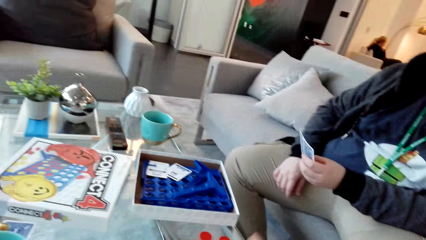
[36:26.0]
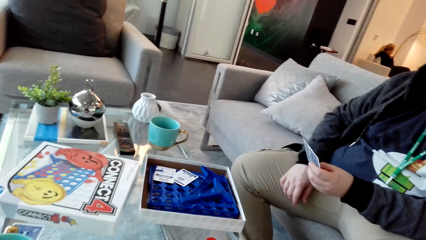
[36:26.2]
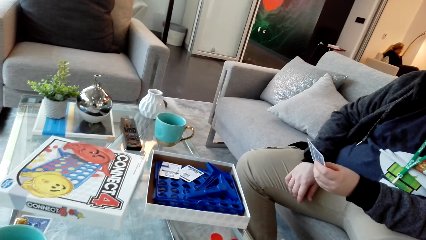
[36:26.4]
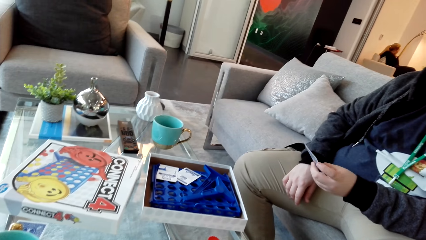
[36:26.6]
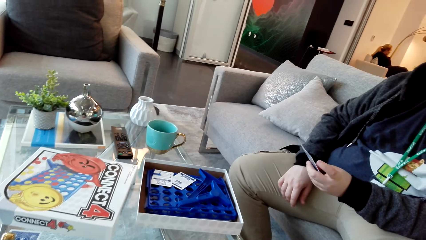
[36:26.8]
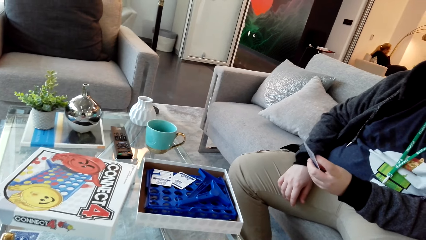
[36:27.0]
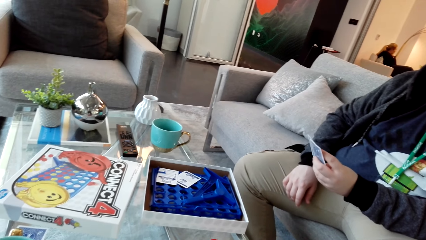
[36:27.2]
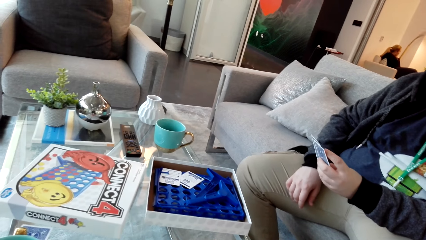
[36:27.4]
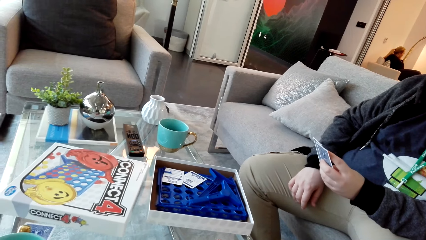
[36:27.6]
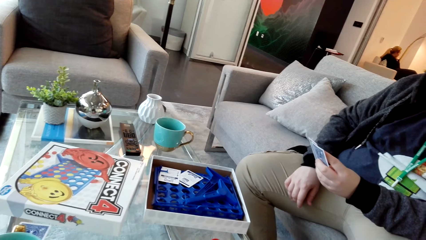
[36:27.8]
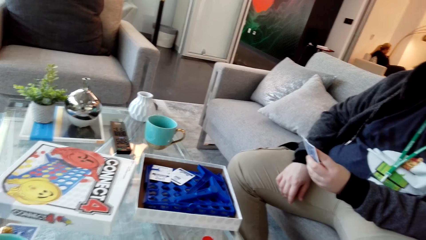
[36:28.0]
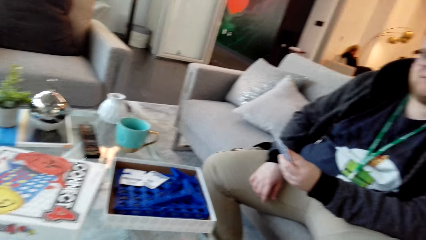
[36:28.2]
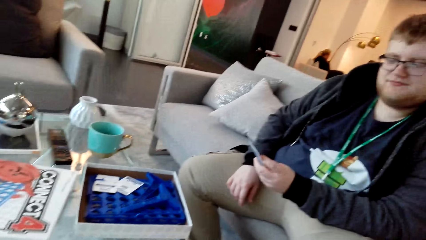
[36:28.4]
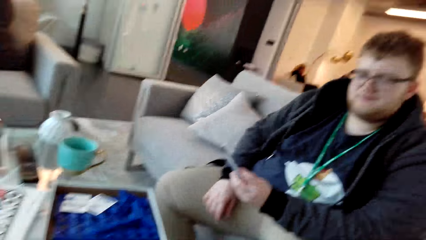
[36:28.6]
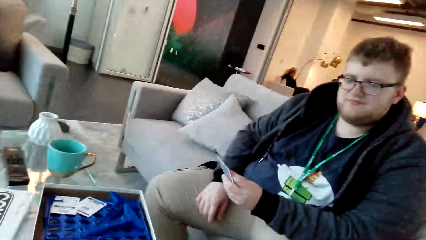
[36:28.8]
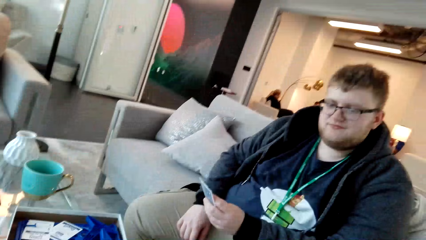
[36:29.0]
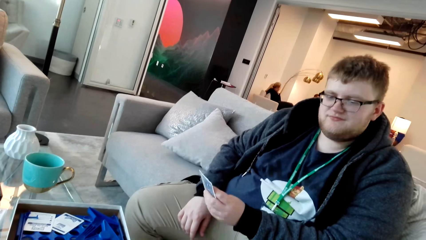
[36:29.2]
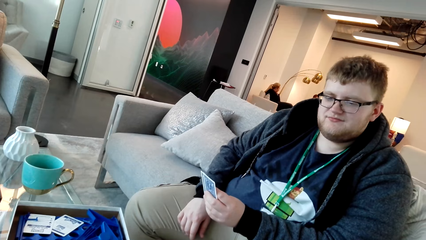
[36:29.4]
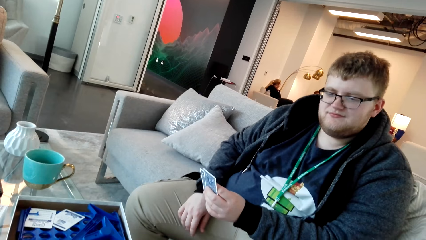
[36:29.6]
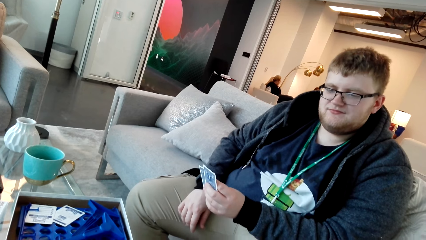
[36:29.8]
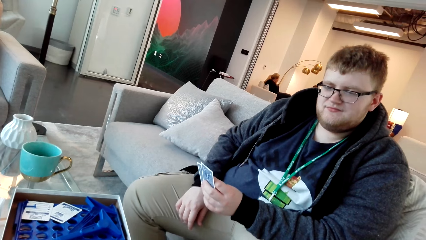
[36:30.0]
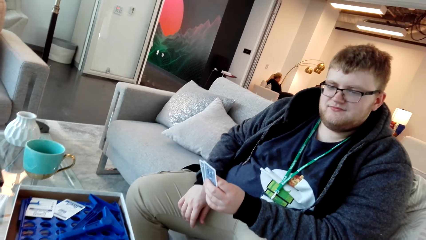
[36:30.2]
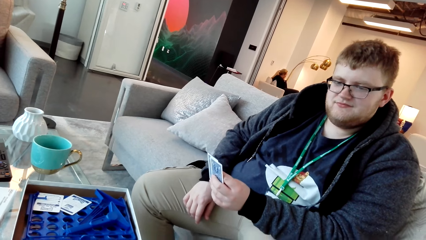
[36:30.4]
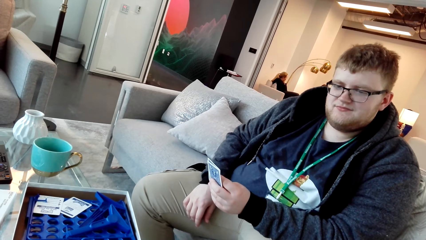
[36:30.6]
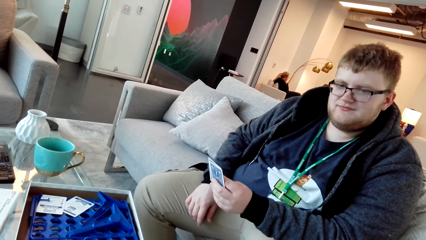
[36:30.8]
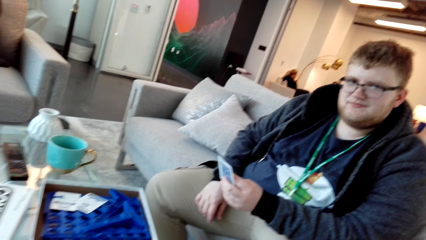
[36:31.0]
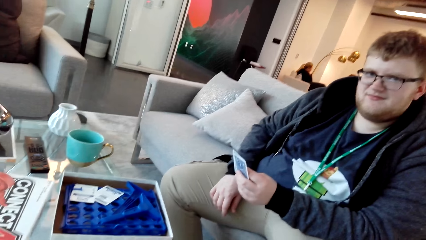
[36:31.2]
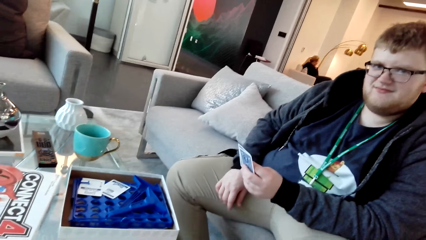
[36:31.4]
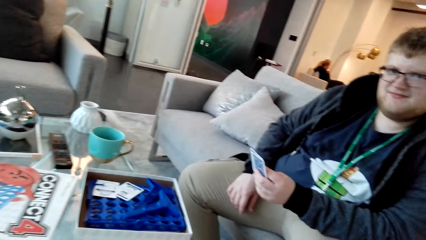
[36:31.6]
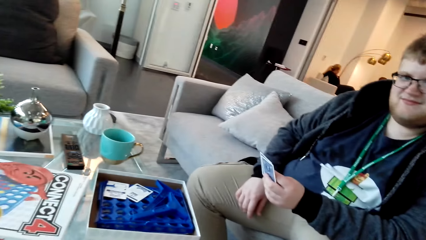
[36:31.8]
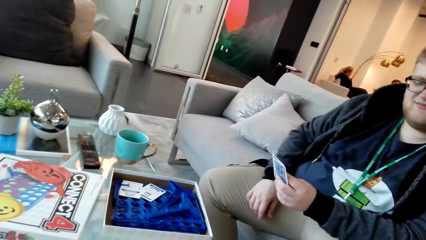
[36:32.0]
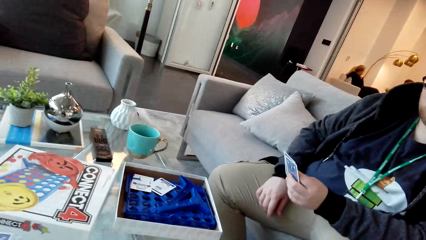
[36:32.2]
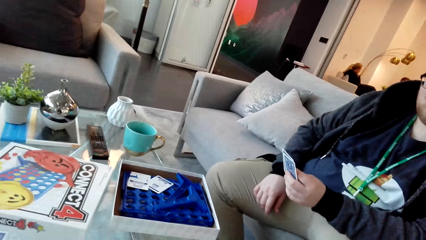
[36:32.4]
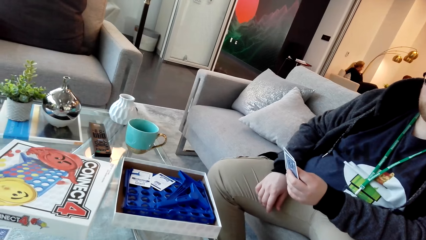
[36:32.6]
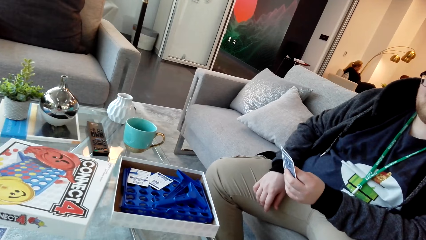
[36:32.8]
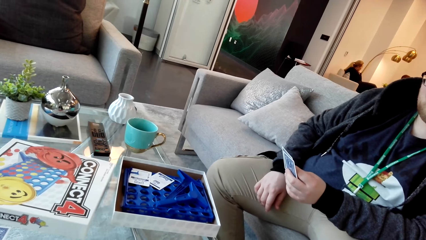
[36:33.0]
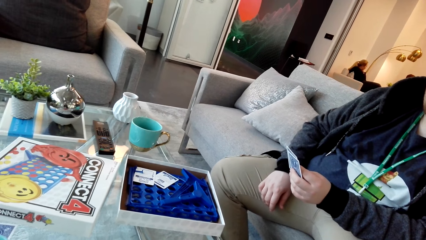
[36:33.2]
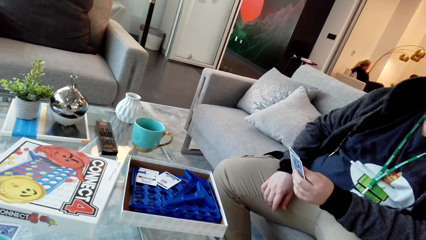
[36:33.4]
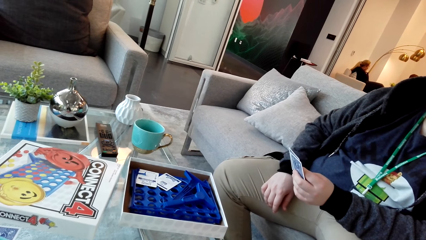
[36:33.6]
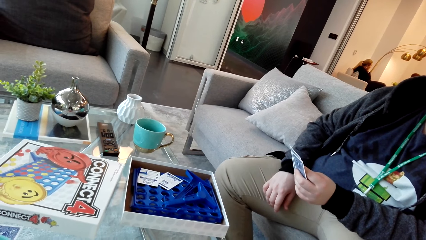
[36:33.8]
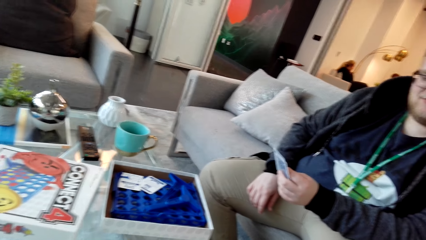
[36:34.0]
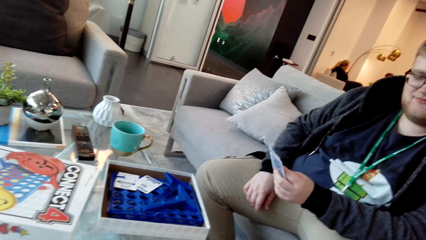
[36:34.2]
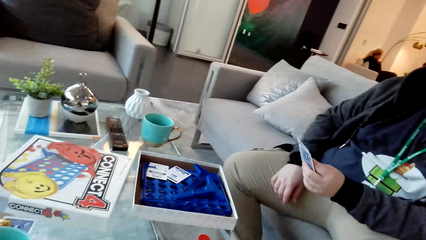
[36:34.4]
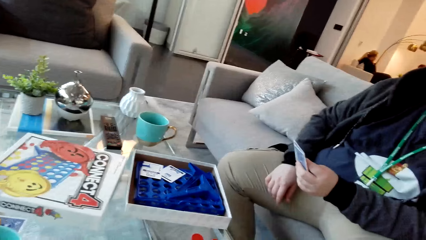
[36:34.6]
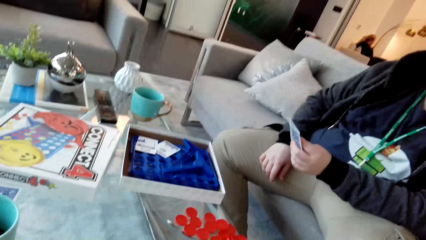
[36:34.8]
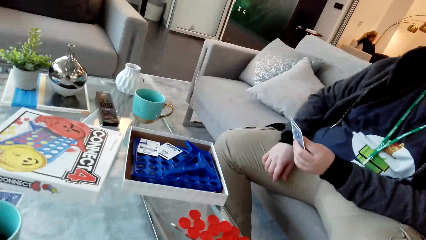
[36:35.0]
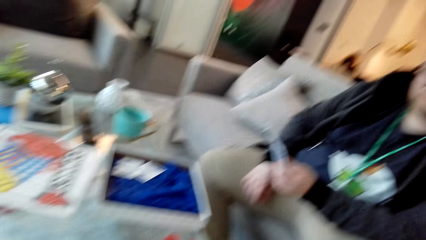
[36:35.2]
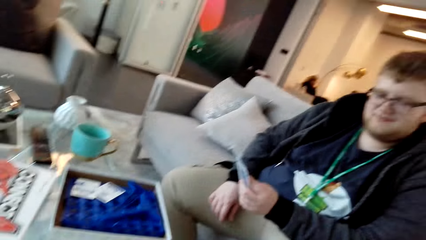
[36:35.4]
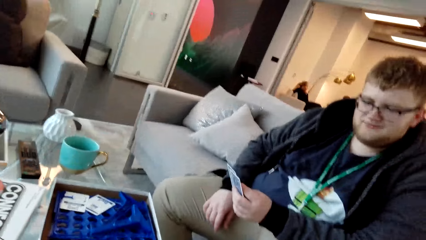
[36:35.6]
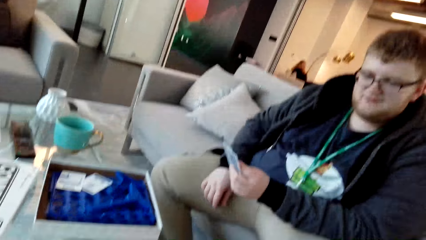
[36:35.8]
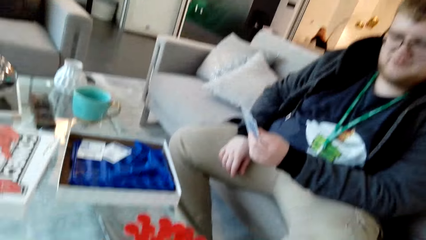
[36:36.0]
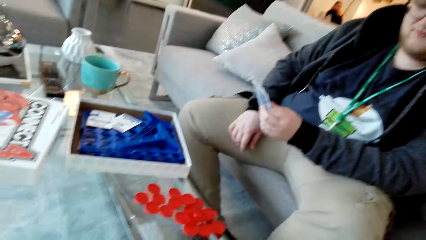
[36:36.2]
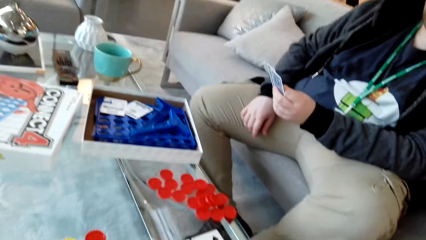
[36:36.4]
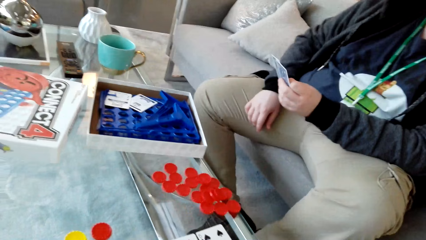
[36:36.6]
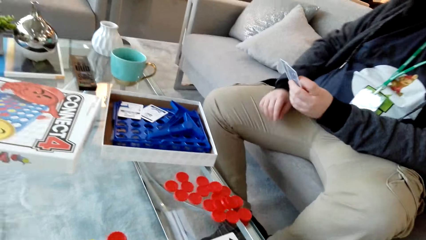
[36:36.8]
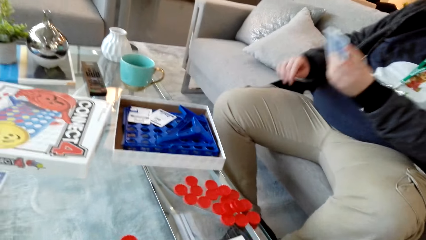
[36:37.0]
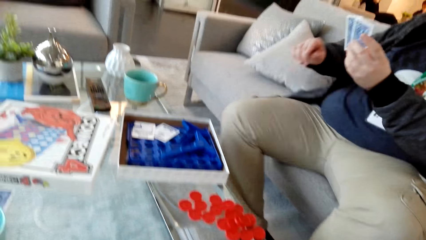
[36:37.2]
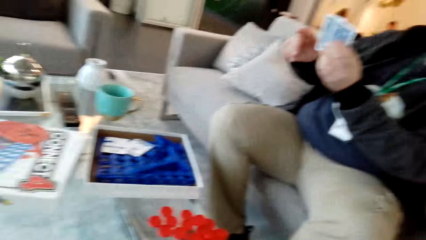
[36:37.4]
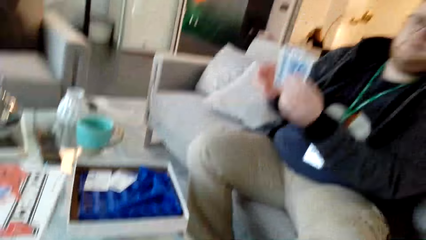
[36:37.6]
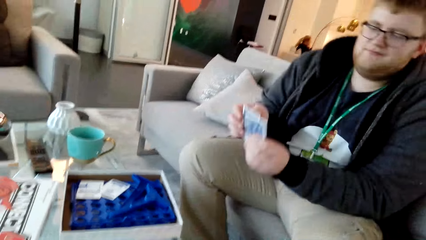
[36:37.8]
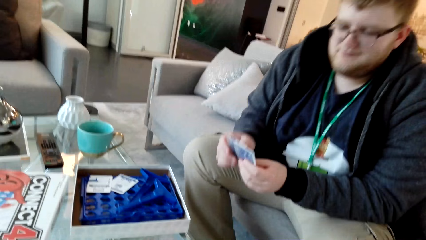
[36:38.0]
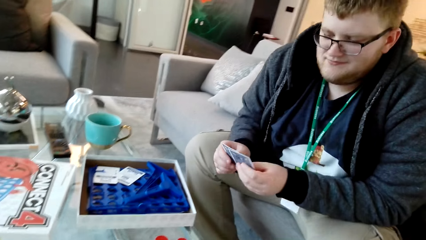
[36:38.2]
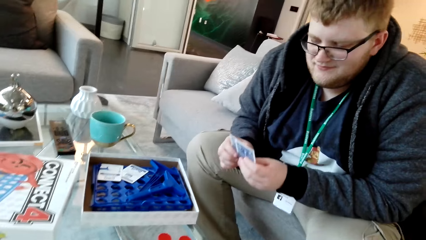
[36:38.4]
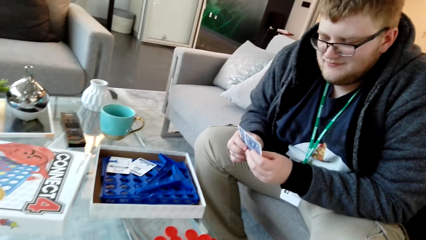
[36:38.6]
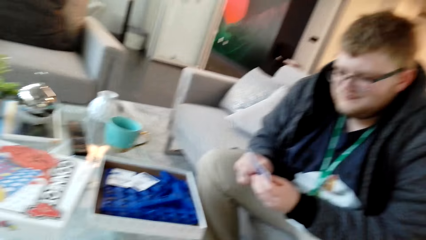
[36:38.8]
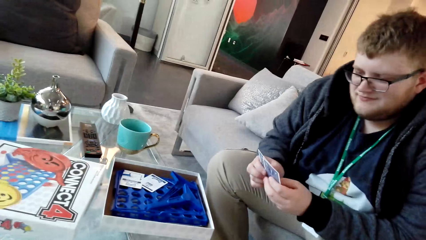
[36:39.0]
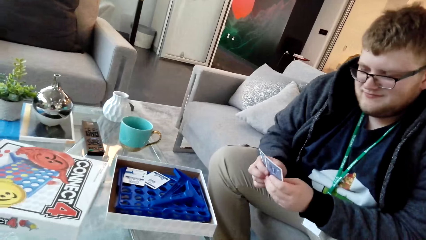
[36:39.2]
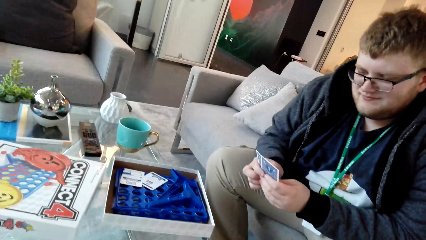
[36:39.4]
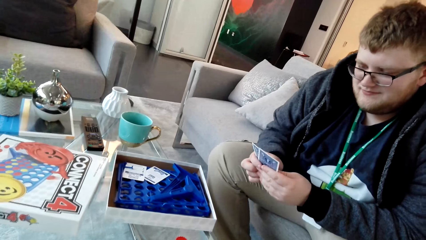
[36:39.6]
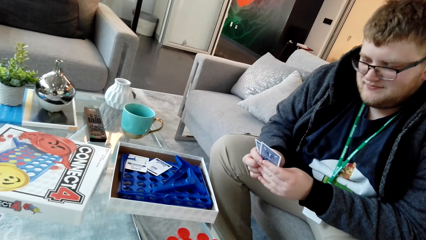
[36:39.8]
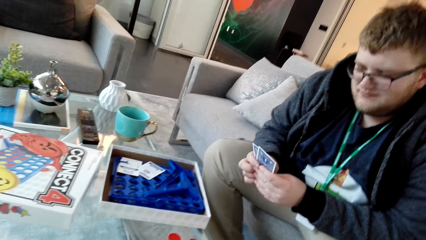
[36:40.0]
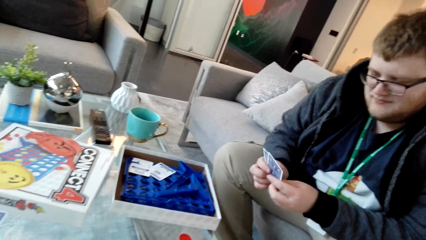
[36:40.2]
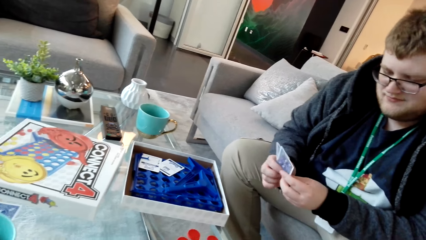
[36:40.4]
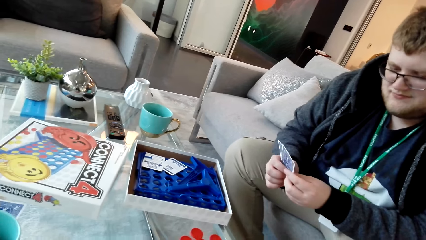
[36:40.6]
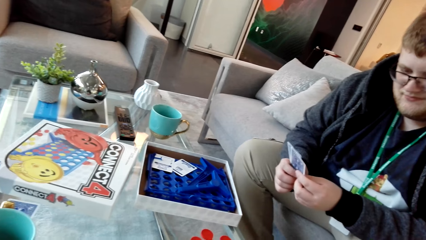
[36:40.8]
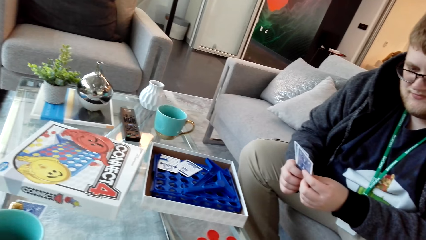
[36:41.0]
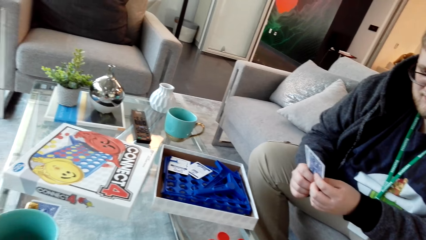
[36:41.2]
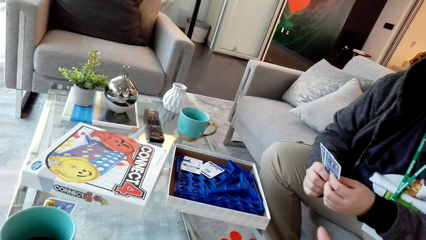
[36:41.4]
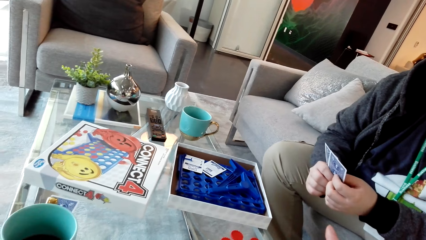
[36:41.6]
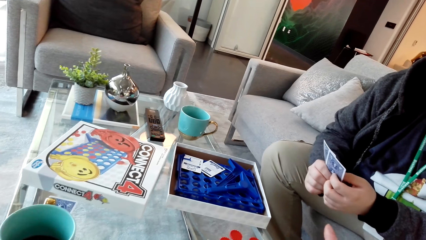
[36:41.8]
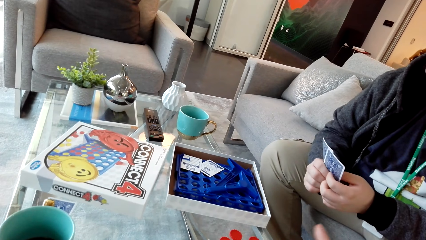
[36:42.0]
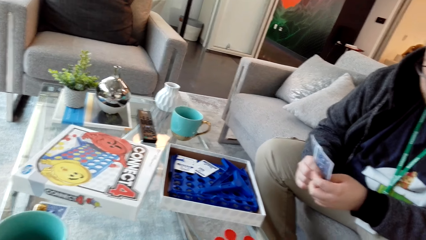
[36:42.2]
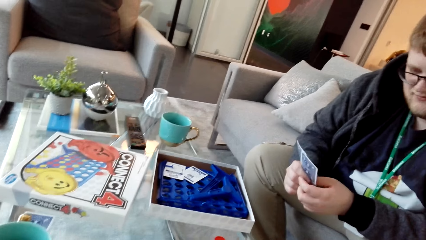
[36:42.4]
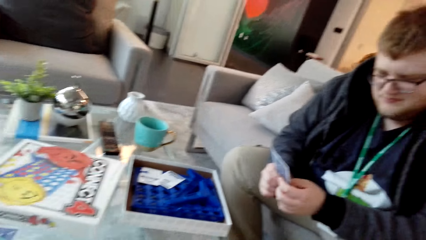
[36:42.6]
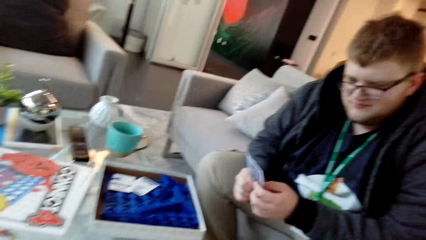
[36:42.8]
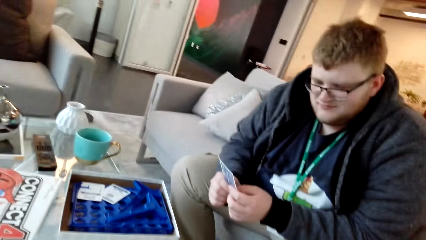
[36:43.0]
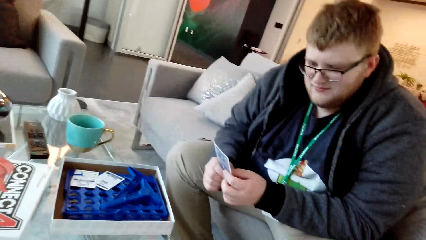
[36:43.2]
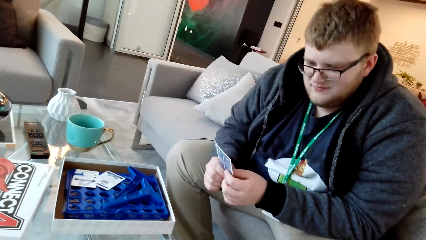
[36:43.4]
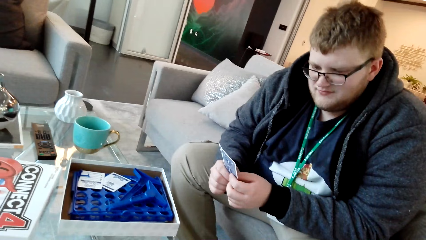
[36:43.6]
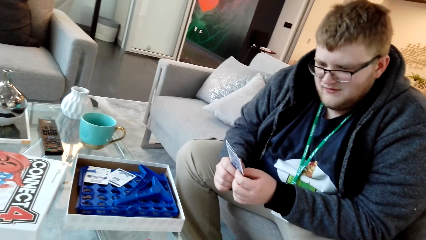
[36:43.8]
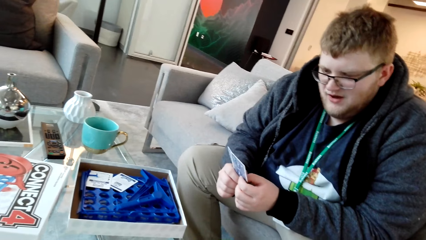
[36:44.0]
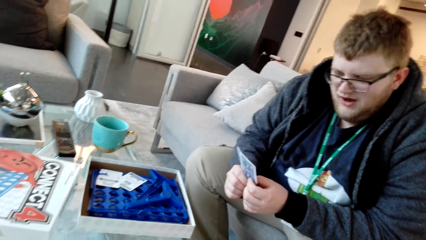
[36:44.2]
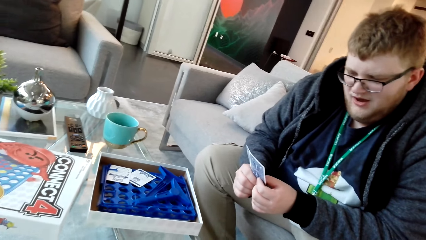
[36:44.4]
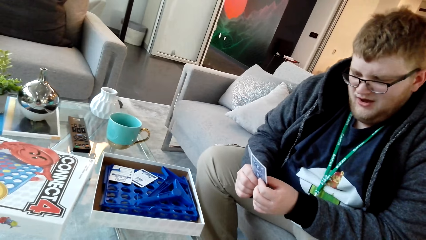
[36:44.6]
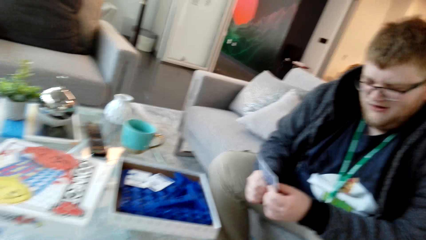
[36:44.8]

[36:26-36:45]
A man talks. The camera wearer talks. The man lifts the cards and examines the cards. The camera wearer talks. The man counts the cards on his hand.
